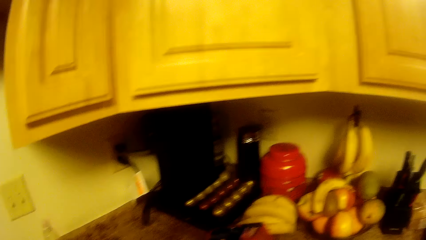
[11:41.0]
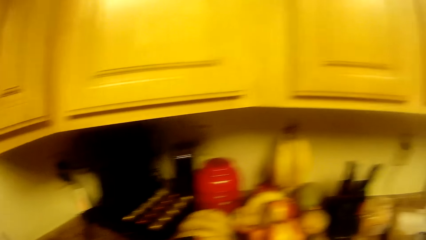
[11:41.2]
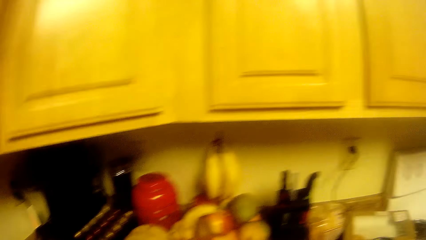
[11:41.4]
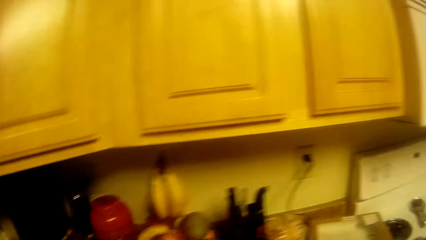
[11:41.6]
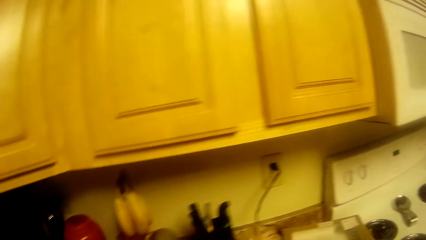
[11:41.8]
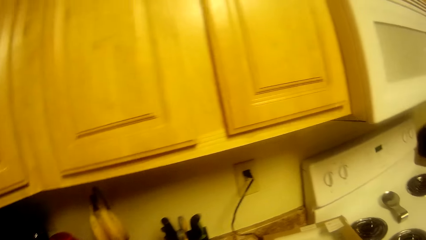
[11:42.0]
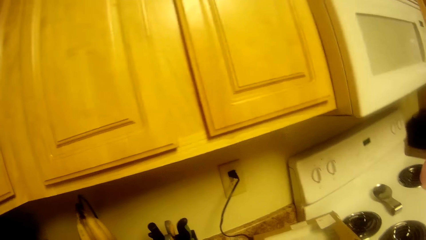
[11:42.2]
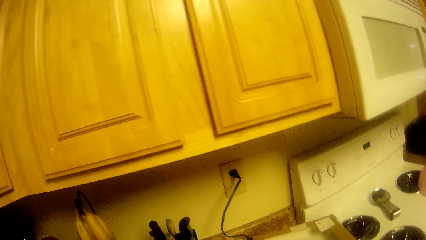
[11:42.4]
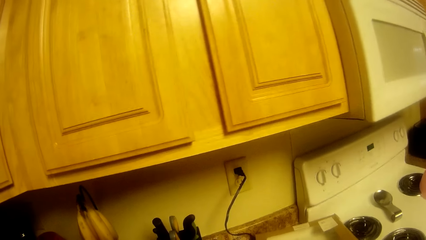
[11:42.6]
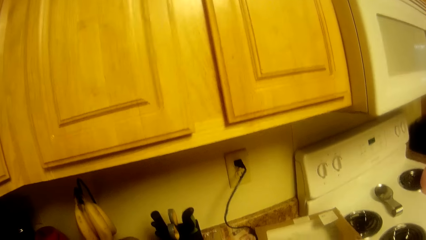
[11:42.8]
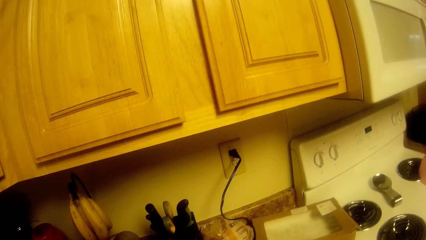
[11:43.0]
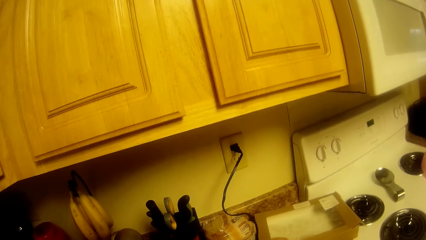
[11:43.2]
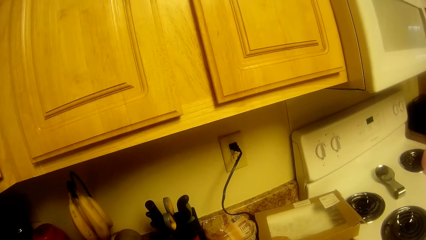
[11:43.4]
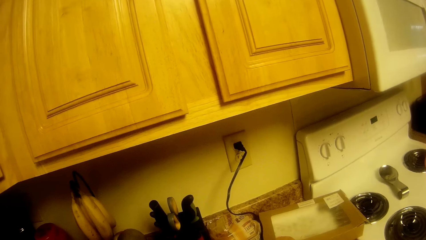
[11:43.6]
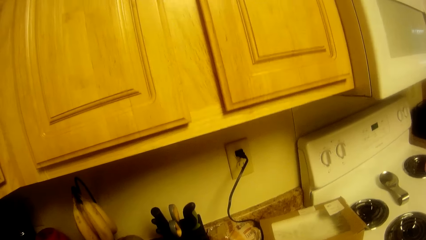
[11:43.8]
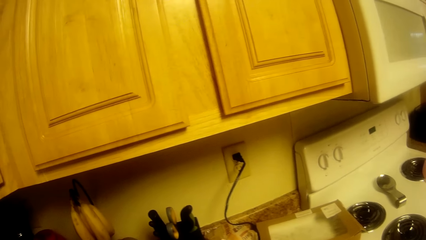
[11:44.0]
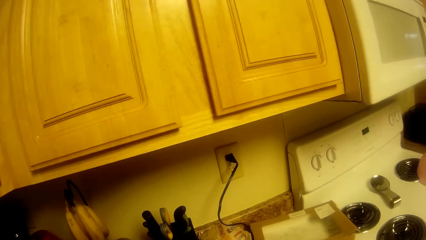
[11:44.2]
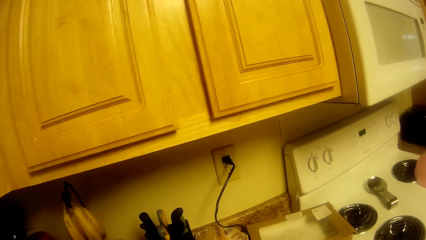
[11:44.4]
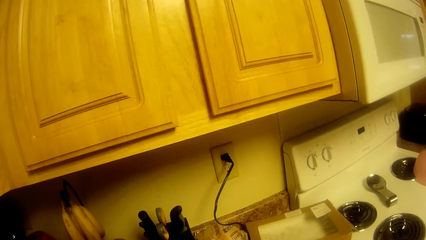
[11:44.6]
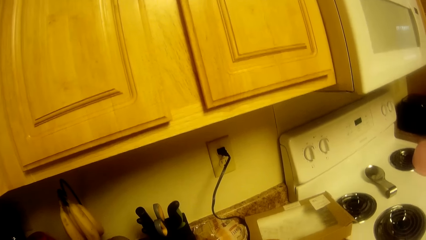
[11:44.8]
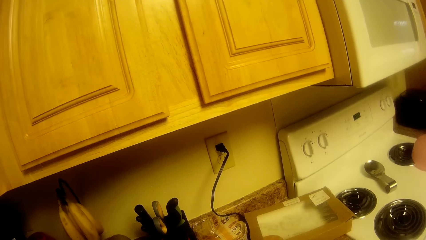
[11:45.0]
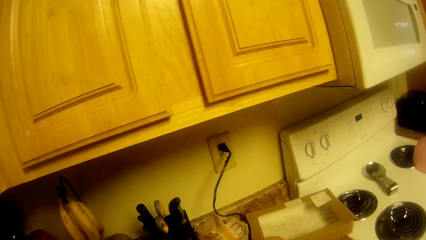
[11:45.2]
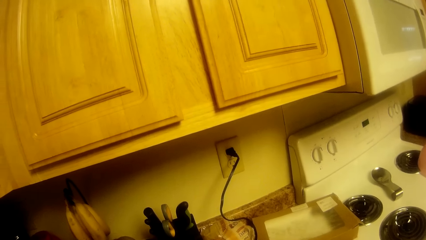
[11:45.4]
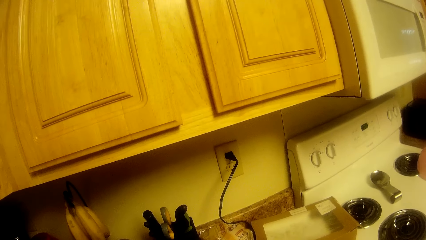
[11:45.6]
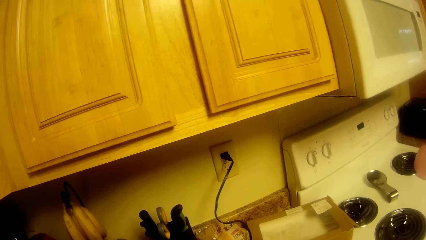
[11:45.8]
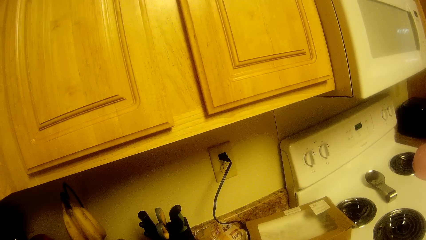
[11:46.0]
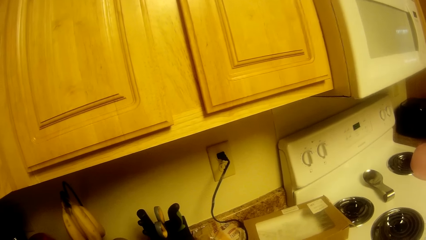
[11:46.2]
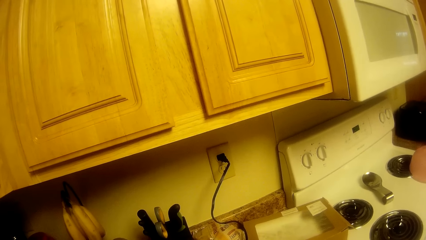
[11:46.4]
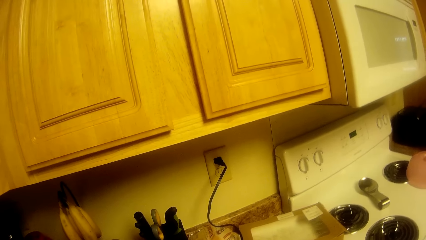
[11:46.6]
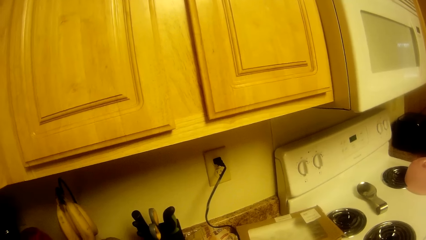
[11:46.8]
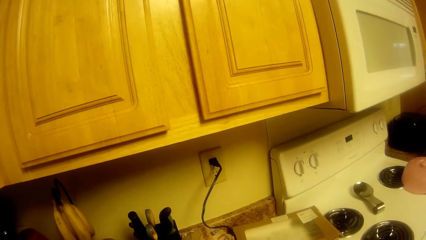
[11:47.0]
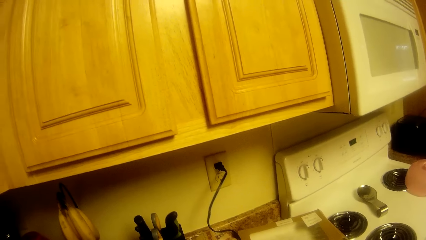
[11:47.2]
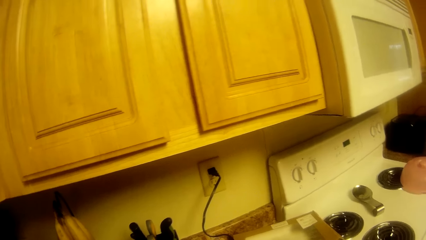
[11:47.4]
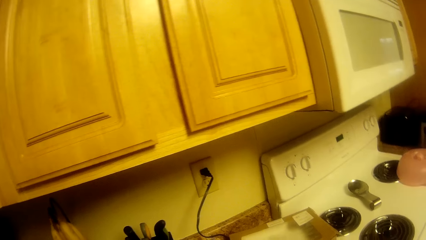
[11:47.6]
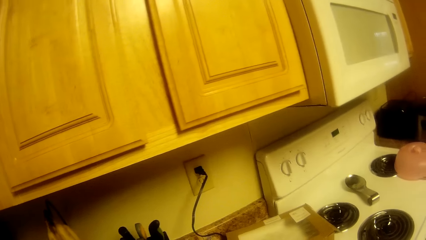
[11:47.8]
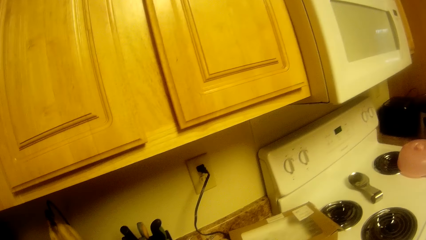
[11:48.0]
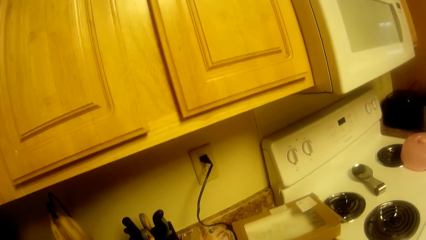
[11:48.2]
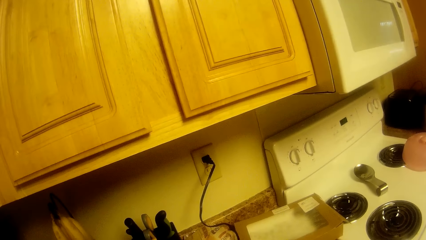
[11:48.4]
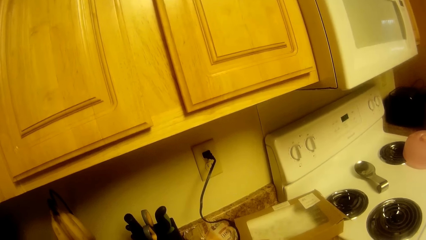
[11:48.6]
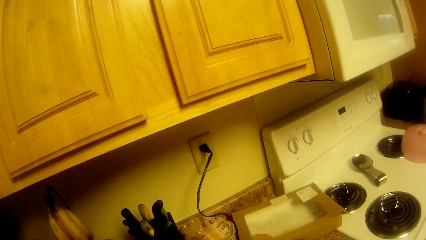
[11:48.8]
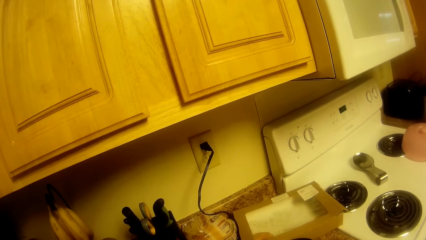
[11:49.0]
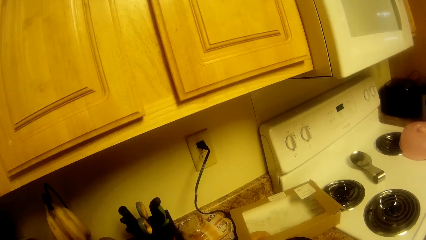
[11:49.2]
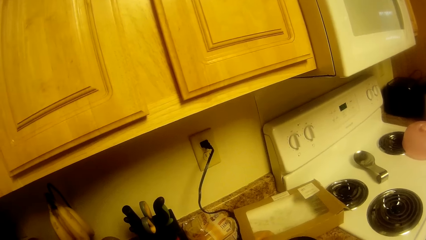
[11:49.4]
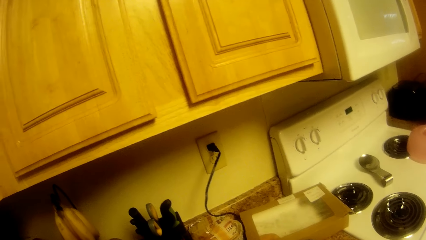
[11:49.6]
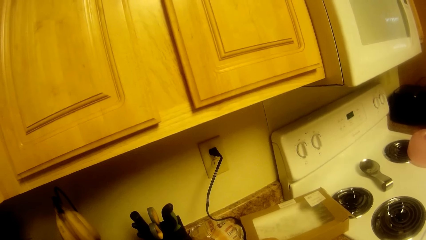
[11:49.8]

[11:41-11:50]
The camera wearer looks around the sink table. They stare at the socket.

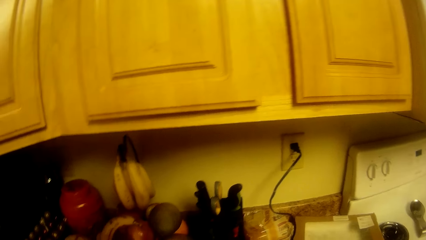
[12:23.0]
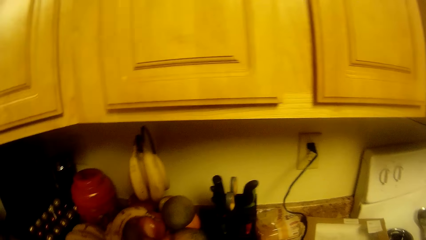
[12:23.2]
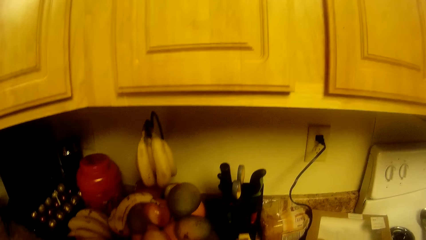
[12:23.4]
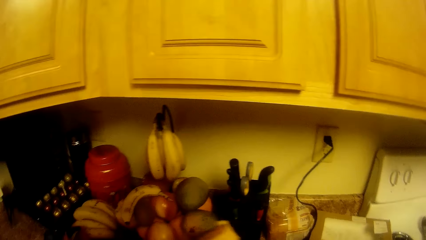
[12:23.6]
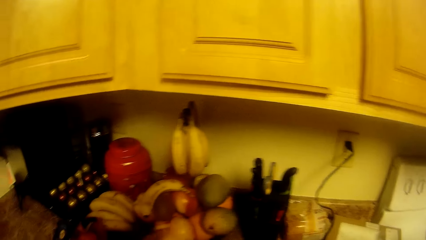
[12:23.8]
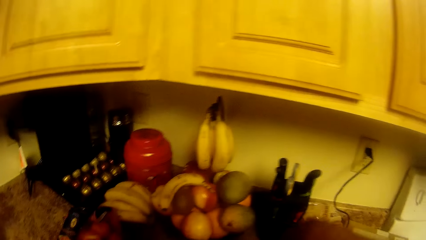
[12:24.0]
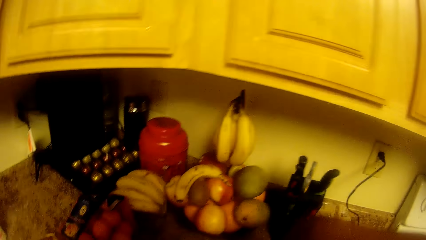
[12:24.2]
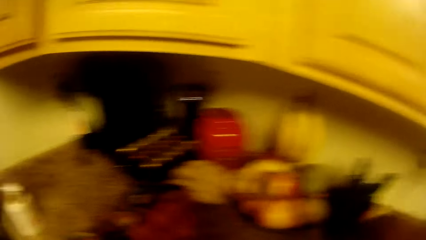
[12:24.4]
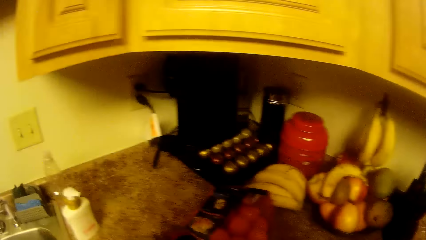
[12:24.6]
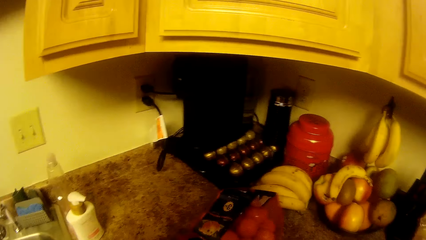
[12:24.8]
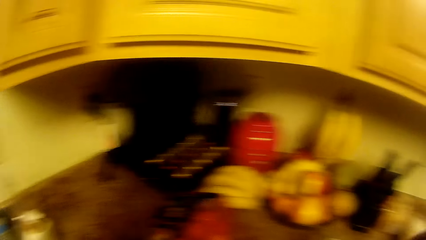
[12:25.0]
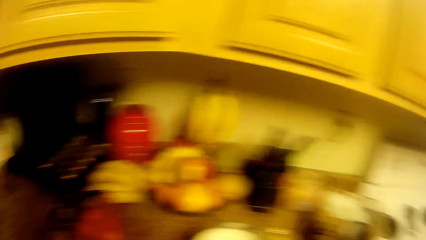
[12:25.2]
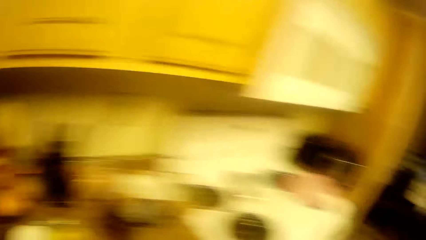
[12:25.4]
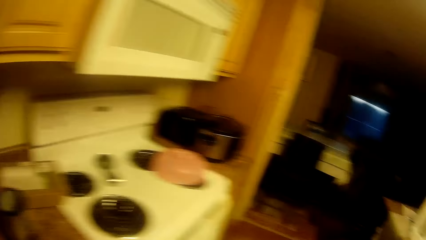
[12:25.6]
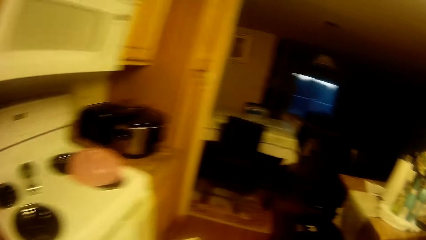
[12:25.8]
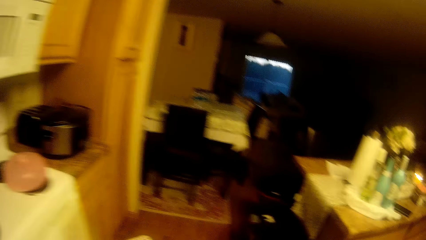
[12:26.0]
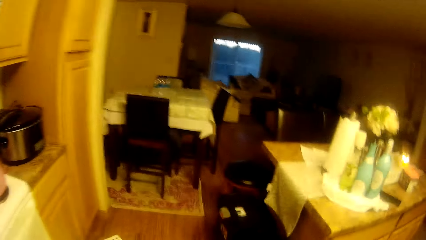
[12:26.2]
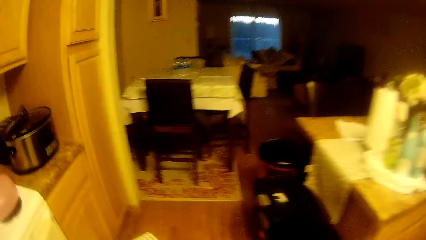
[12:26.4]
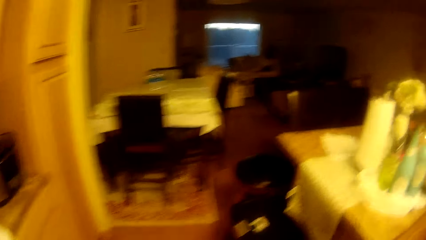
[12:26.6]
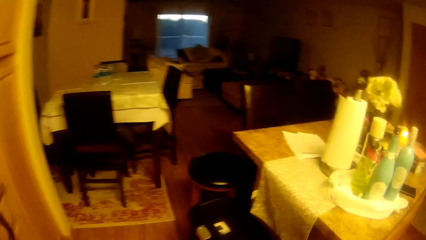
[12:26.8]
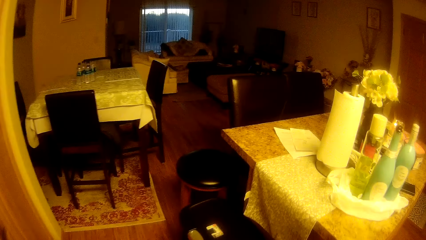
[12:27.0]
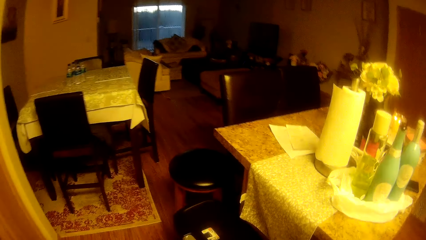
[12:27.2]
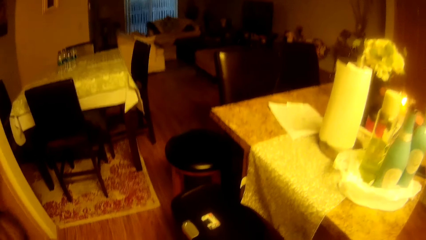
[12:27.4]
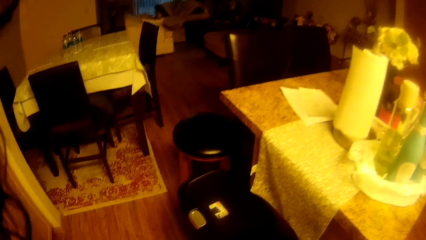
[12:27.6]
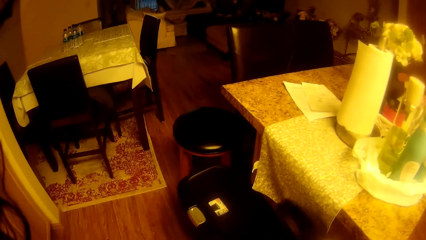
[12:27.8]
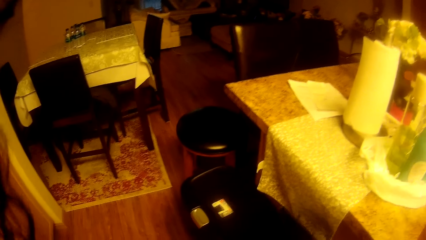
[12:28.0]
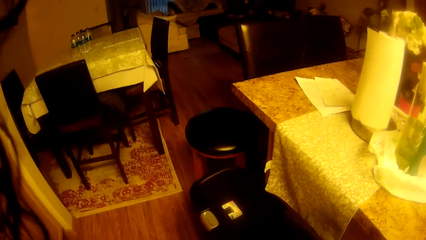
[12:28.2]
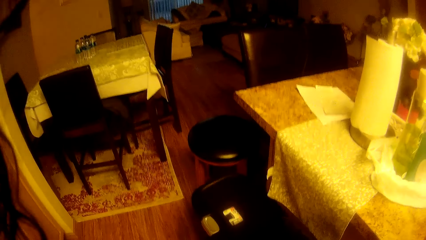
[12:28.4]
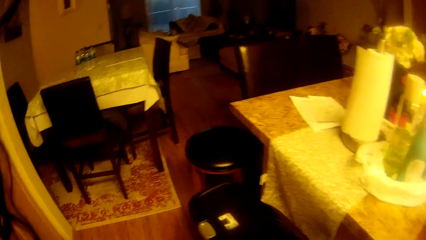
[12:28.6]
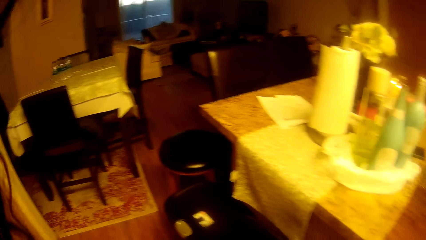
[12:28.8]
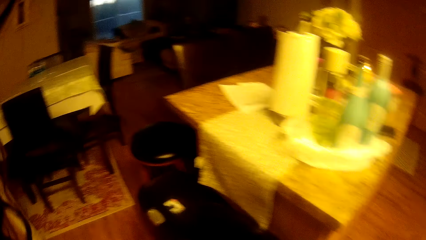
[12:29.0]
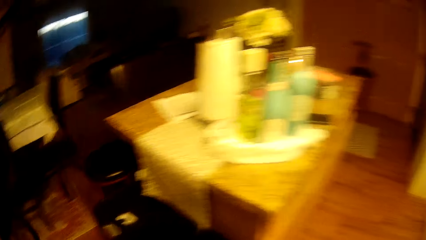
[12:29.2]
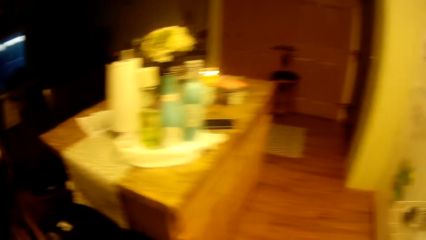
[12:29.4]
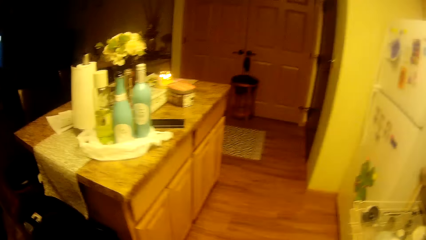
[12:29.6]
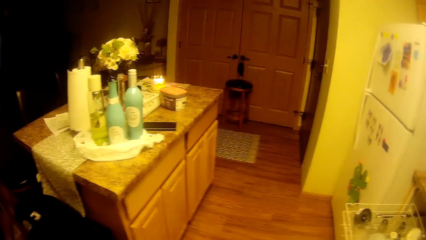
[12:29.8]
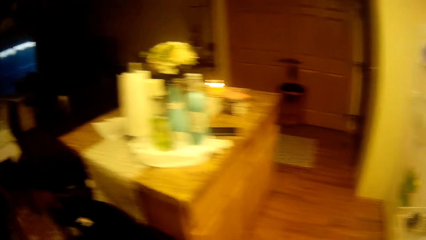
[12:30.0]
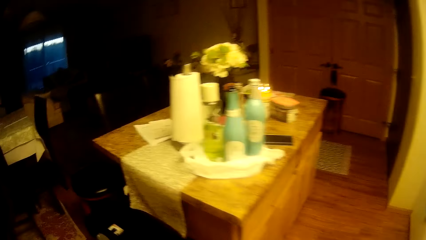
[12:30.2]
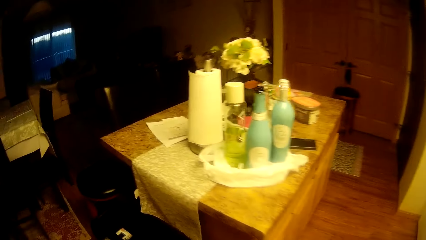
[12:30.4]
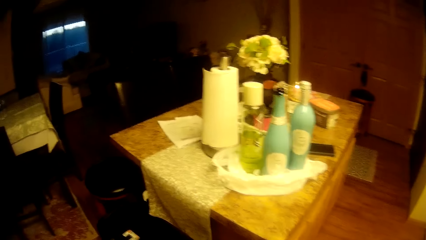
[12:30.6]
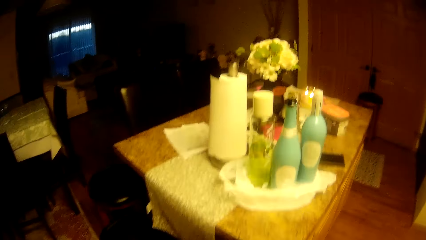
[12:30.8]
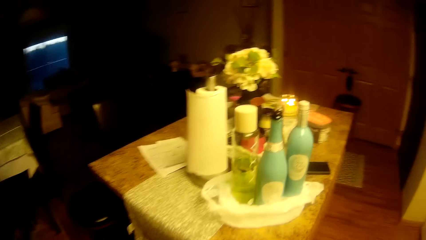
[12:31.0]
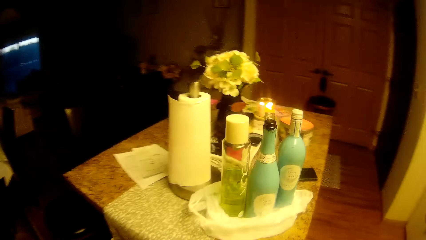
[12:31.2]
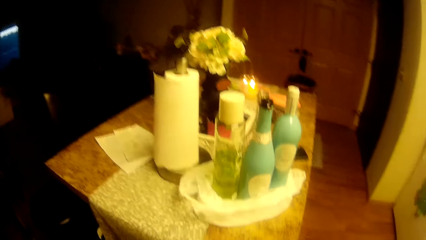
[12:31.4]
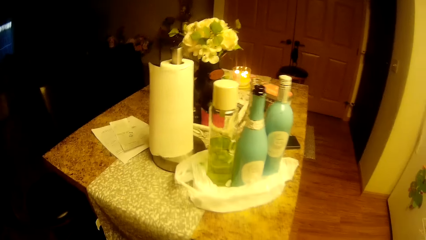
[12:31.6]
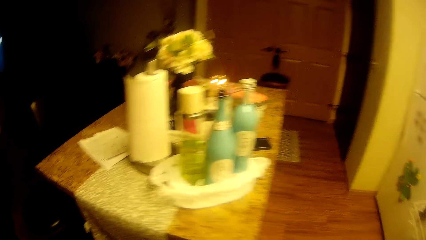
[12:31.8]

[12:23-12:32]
The camera wearer looks around the sink table. She turns to the living room. She opens a pedal bin with her right leg. She walks forward.
